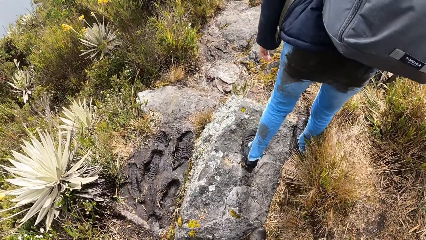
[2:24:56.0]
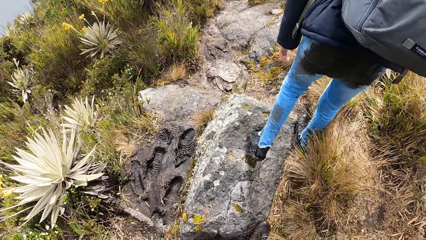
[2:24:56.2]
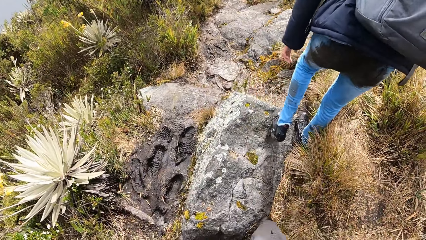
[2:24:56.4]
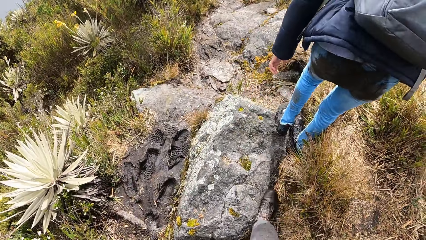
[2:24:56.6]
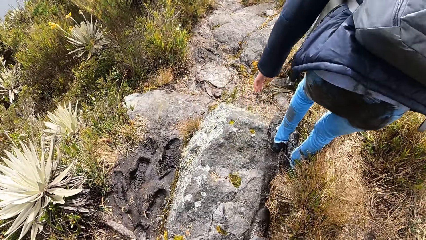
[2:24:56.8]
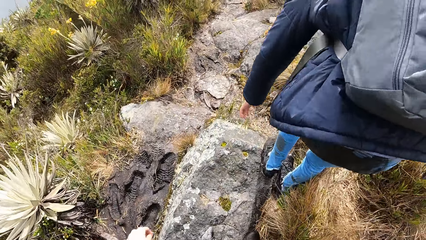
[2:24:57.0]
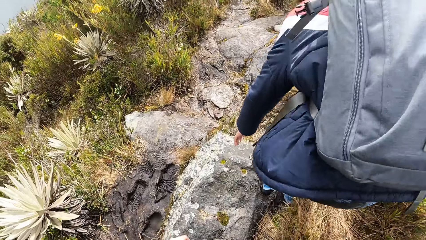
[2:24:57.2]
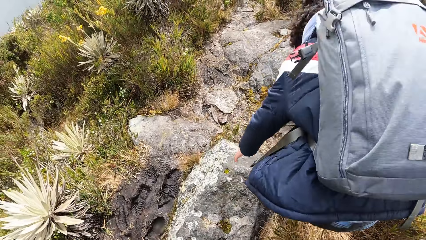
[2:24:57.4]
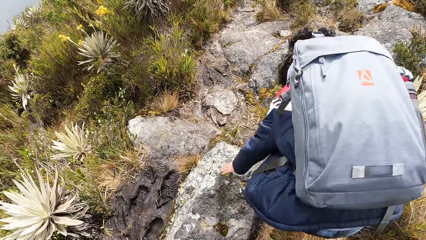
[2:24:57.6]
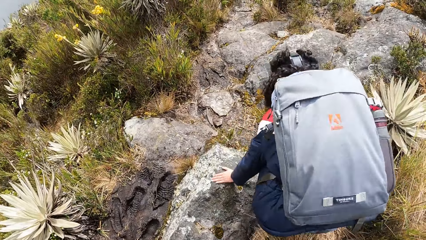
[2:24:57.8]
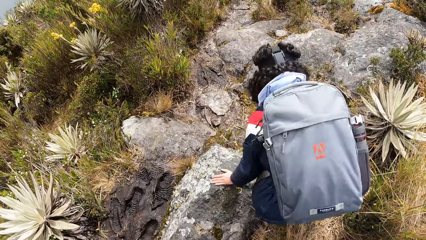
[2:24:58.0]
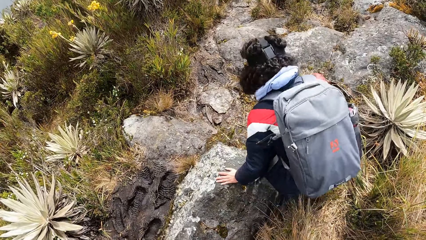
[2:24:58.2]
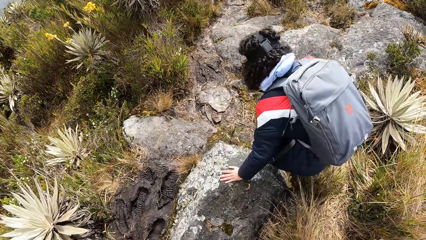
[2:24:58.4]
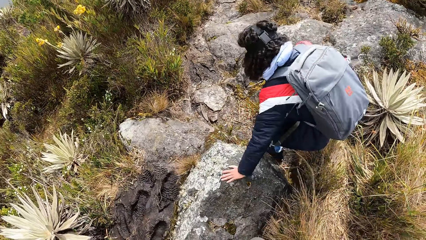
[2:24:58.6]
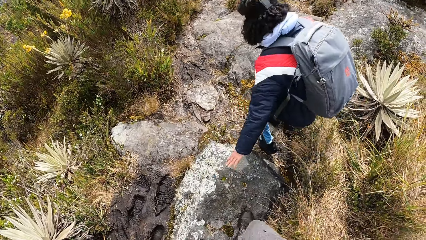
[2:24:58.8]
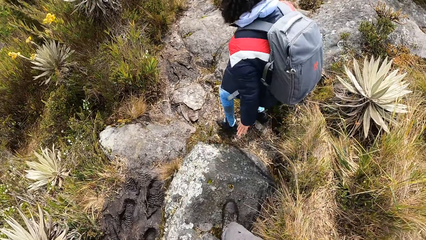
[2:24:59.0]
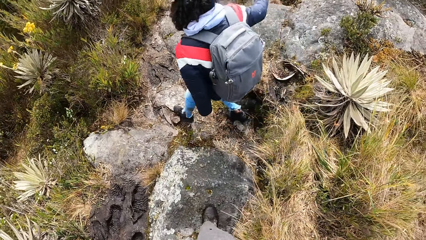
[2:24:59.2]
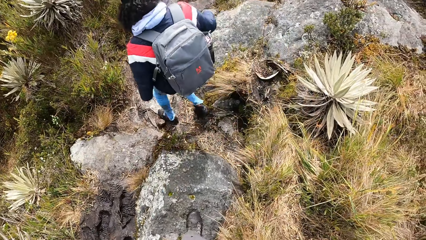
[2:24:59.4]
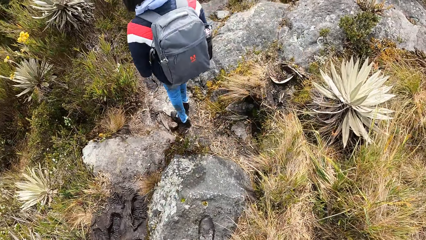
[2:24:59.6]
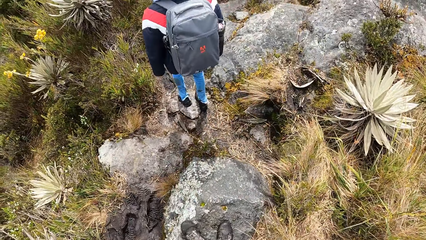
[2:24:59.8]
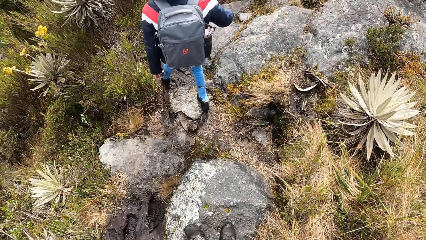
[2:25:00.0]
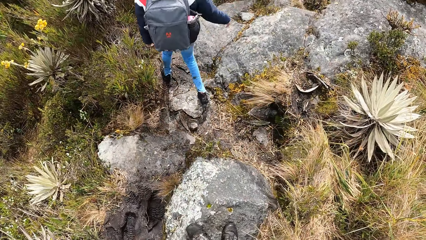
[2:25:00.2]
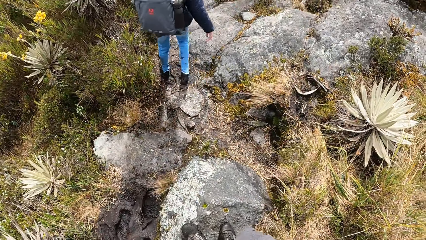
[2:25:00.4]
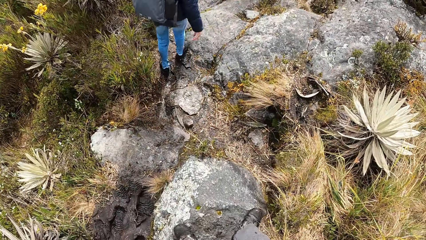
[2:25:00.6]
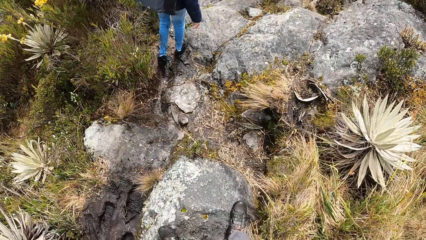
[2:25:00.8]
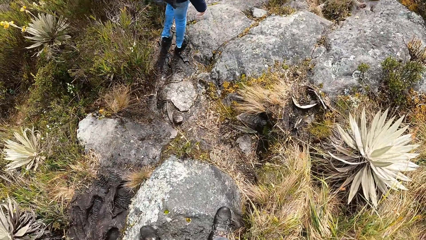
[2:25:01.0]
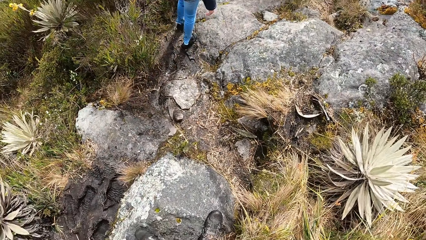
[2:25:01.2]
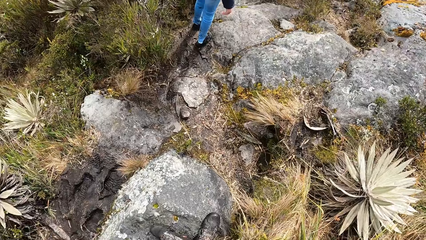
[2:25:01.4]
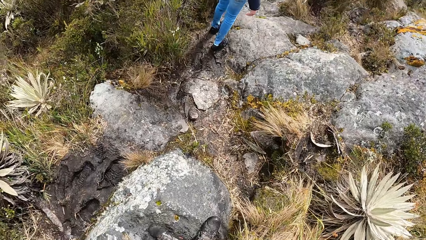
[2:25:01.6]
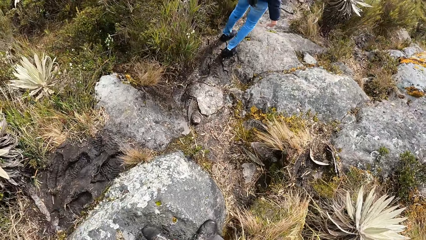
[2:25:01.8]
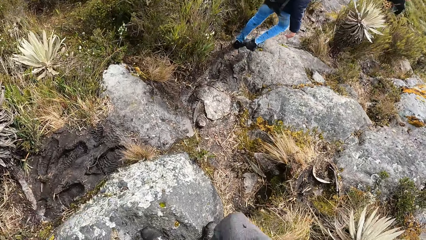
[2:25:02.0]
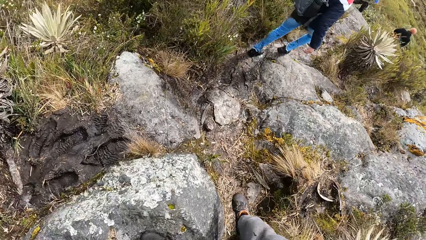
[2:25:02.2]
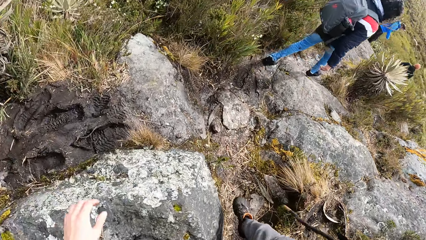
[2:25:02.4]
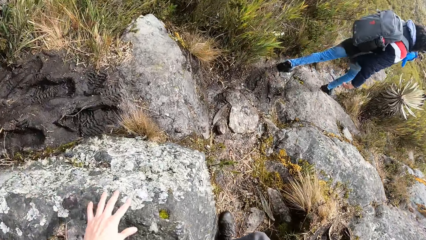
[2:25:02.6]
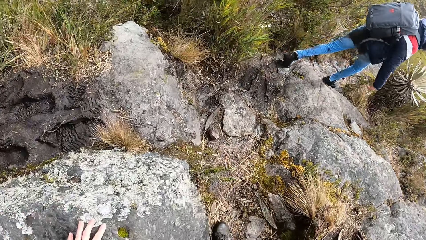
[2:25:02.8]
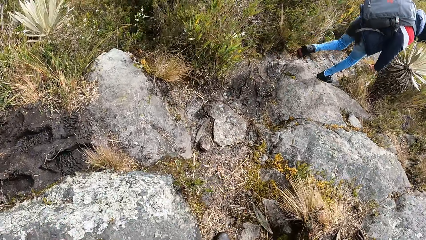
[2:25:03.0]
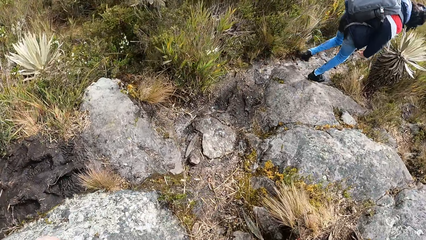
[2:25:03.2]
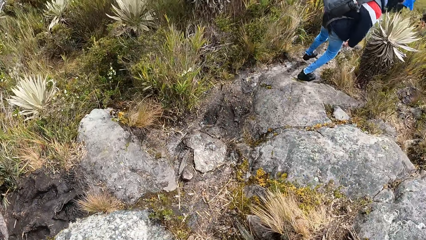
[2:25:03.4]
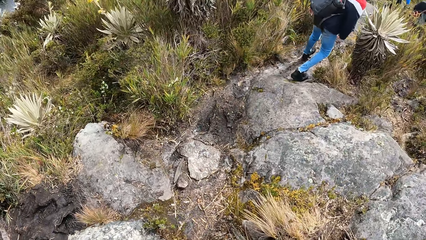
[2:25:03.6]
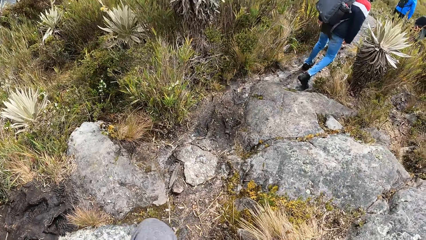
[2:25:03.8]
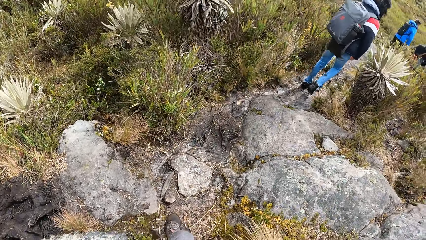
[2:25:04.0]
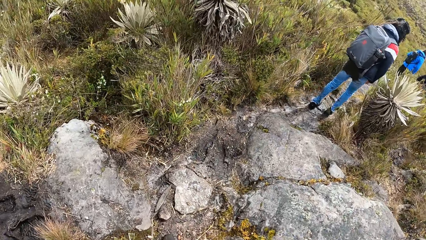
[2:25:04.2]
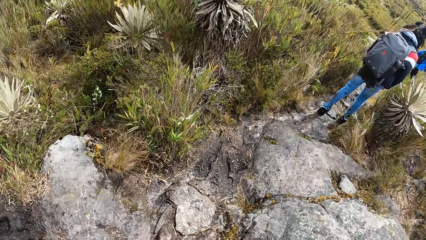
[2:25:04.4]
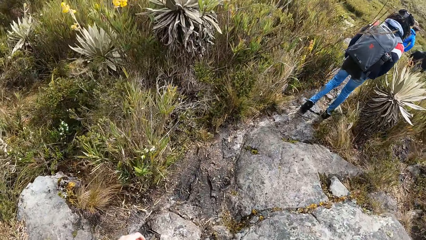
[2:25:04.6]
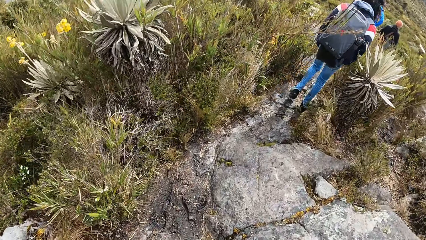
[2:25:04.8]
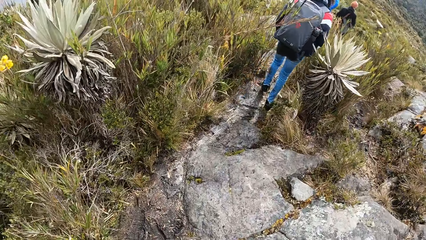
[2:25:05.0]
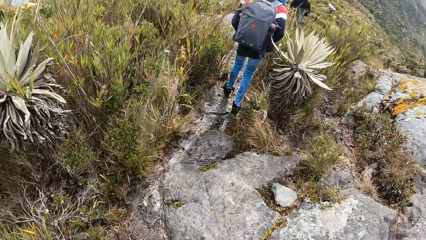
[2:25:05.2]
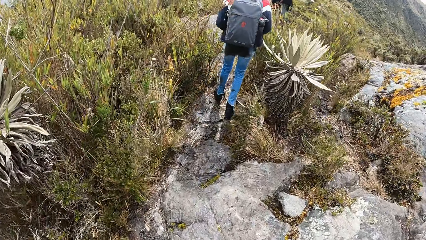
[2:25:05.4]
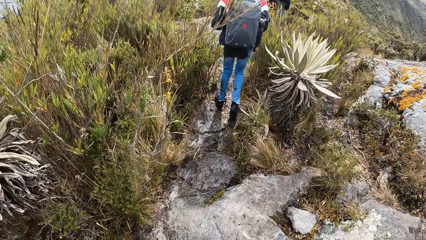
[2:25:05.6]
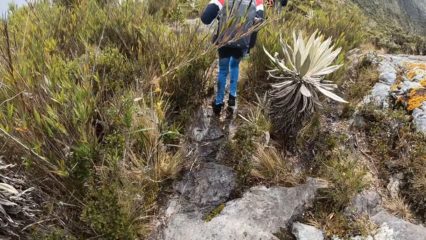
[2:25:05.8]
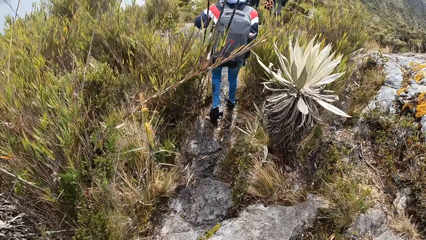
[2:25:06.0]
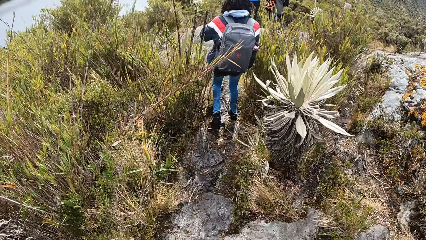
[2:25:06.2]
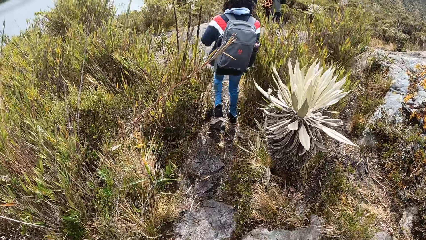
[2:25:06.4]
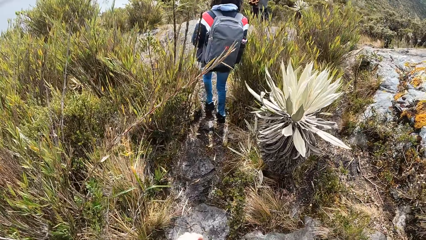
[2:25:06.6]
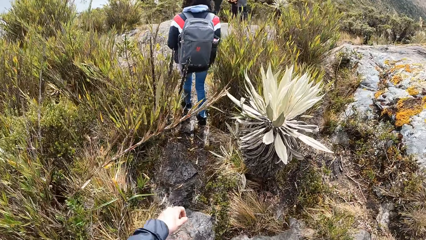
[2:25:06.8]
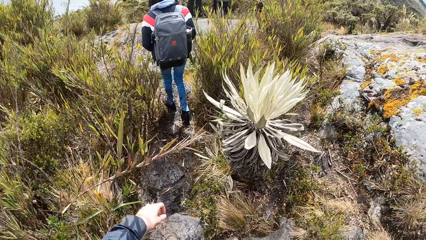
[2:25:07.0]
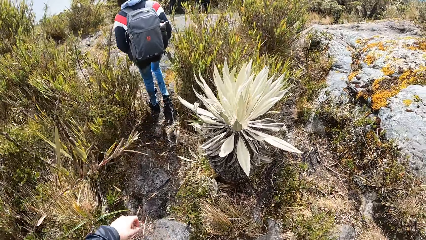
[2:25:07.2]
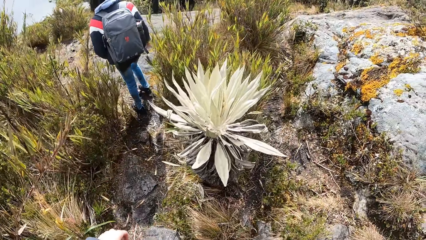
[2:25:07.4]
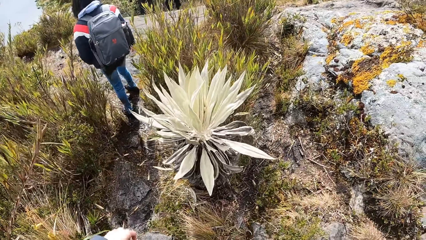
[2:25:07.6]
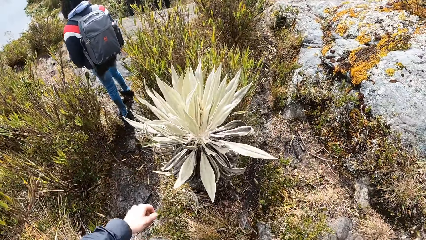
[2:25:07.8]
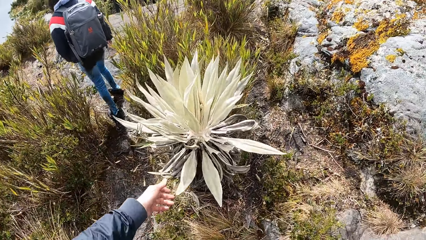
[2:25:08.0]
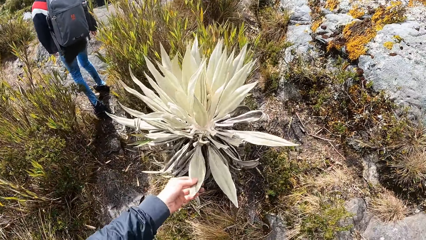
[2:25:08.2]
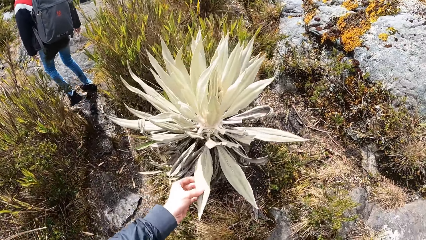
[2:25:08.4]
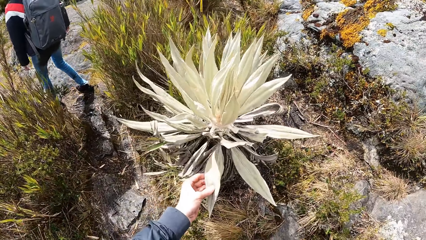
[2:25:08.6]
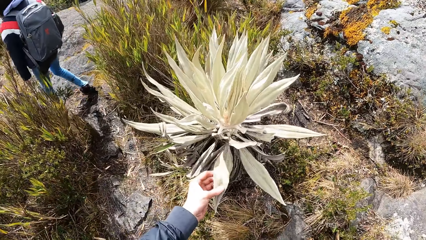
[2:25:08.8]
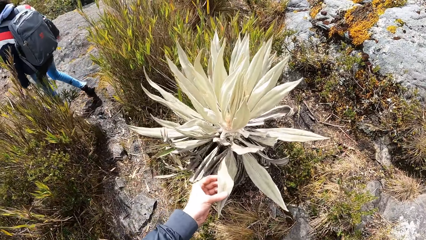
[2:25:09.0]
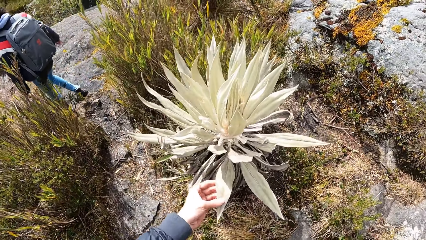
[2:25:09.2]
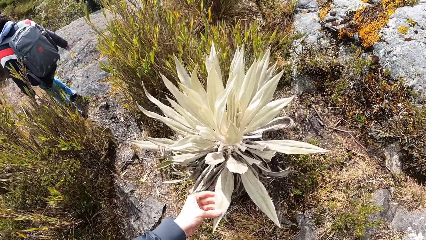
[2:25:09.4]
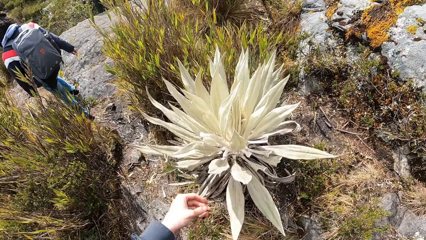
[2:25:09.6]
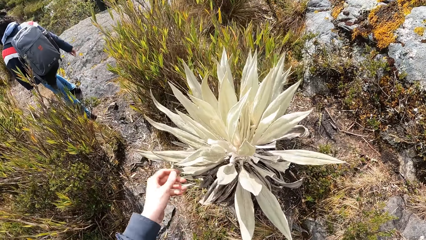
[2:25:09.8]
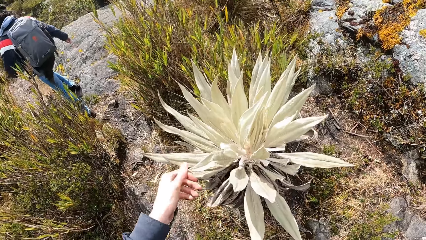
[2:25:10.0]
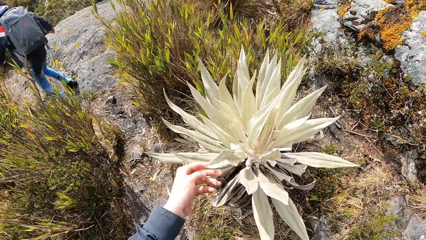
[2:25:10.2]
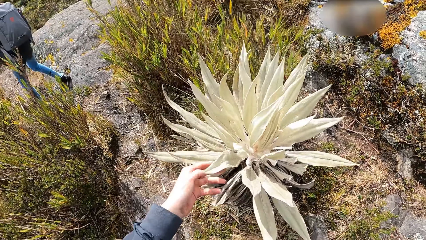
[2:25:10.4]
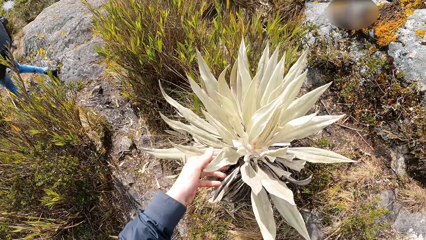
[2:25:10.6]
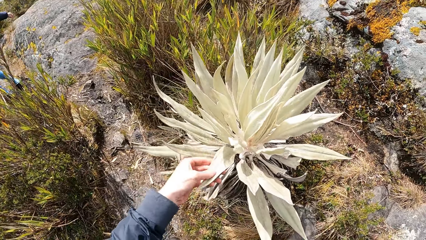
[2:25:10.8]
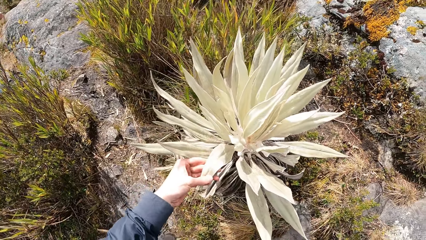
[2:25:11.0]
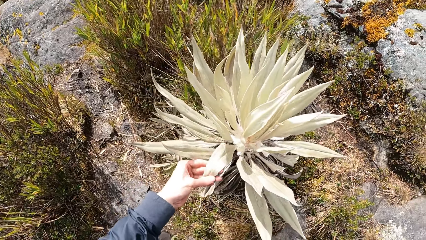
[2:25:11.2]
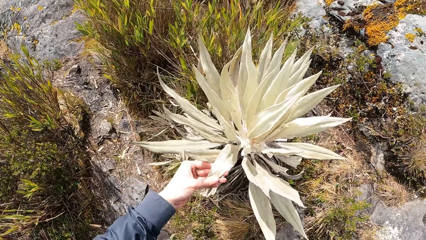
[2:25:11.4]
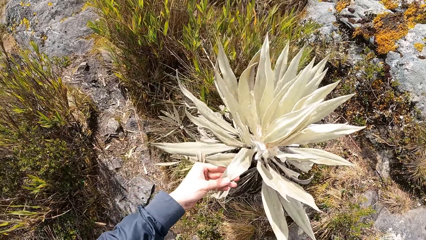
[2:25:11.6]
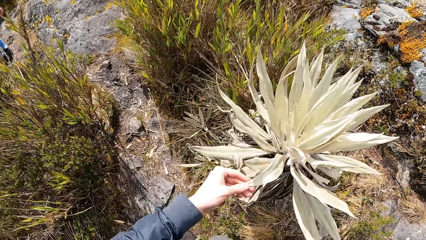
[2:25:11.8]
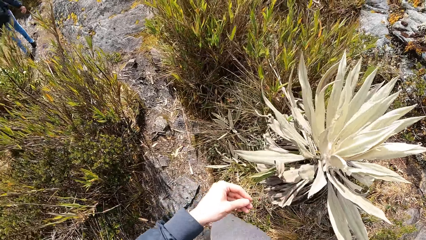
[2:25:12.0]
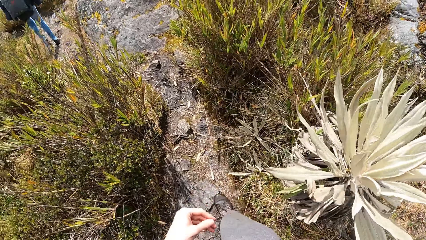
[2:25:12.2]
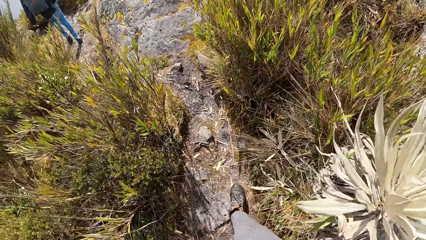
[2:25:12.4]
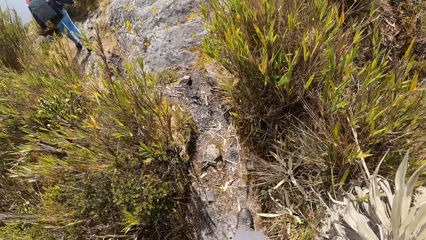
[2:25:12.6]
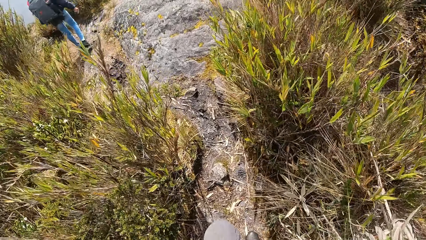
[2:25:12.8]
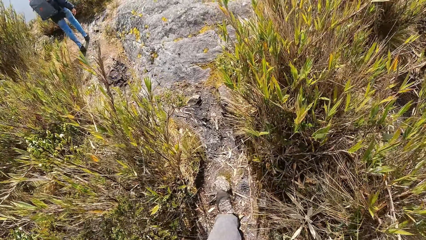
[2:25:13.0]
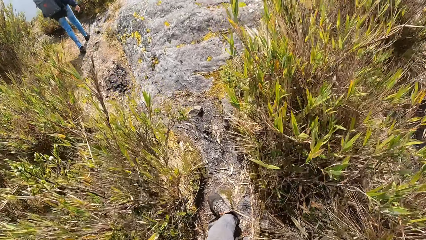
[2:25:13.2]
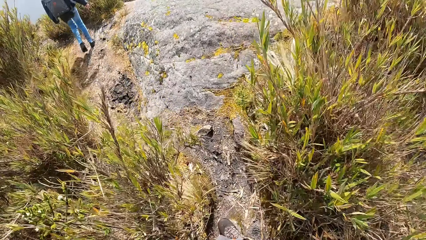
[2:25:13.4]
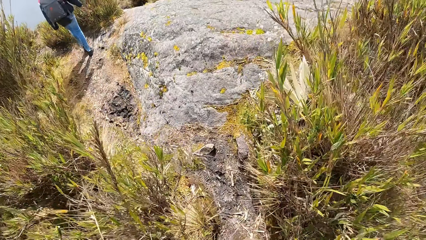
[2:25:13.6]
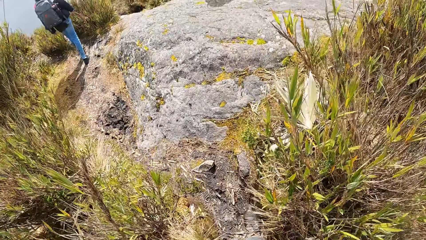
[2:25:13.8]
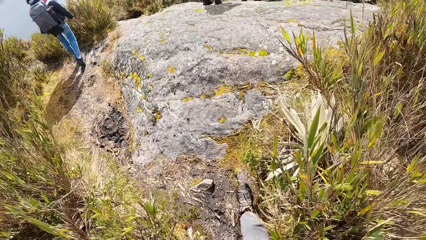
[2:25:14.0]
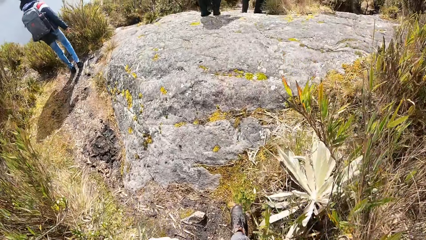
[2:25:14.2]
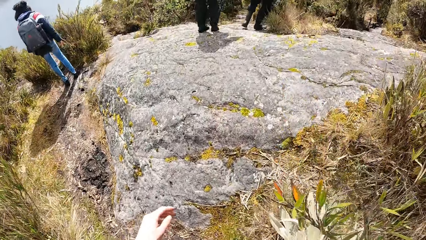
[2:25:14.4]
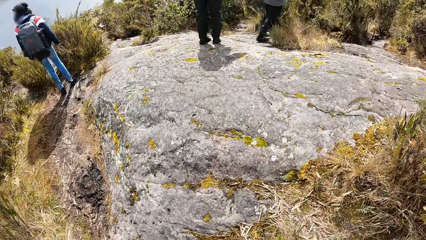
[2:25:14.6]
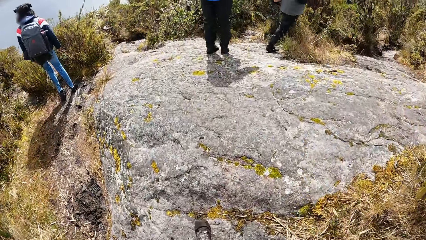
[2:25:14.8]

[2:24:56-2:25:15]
A person bends down and walks around. The camera wearer walks around. He holds a stone. He walks around. He touches a plant with his left hand. He holds a flower. He walks around.
